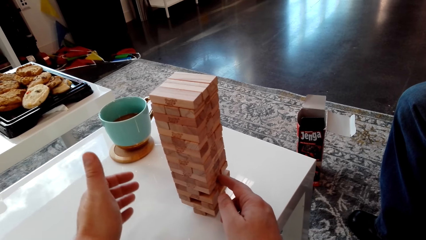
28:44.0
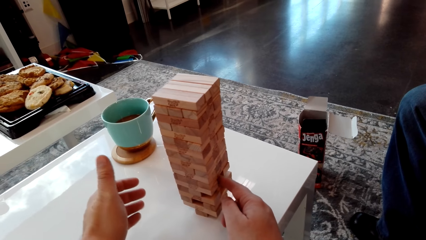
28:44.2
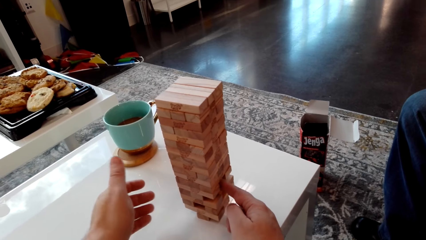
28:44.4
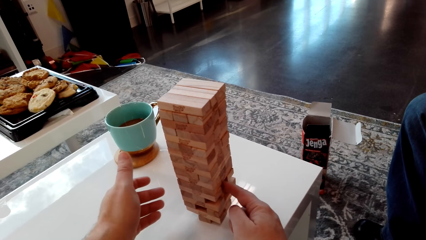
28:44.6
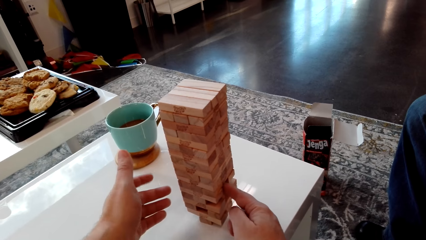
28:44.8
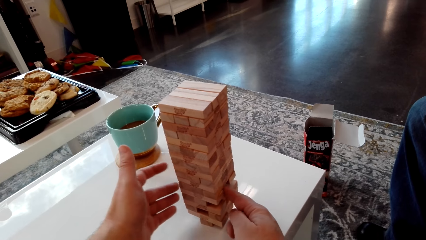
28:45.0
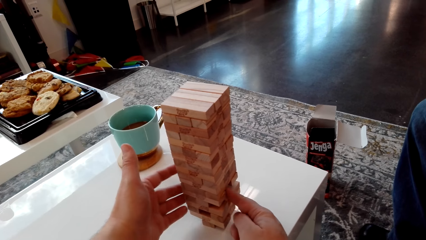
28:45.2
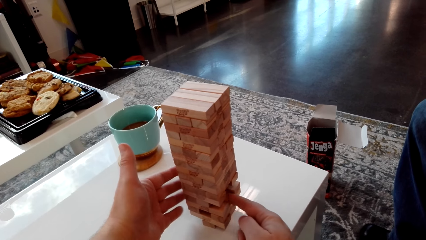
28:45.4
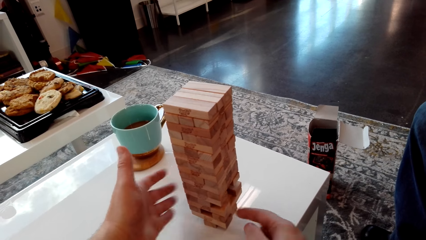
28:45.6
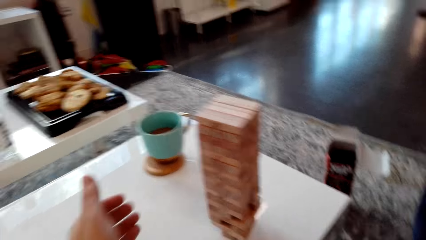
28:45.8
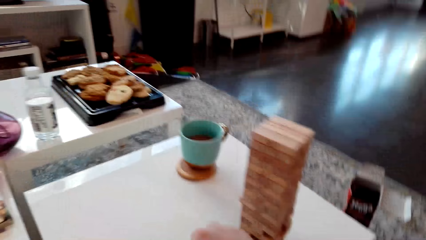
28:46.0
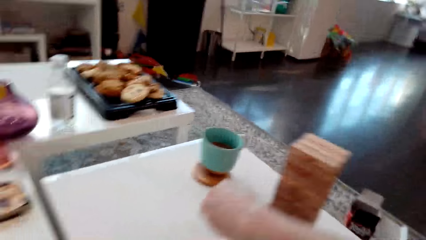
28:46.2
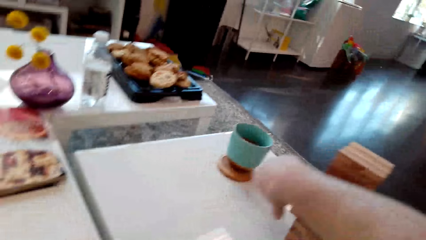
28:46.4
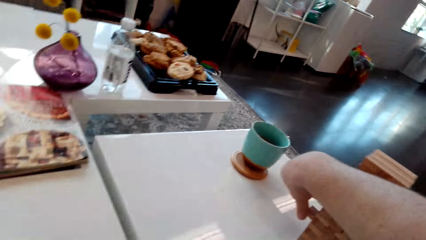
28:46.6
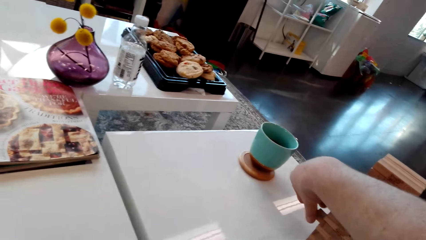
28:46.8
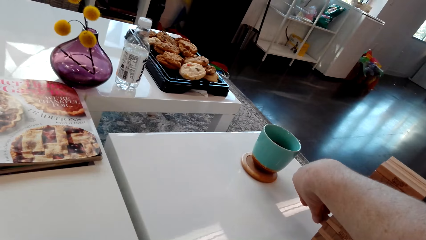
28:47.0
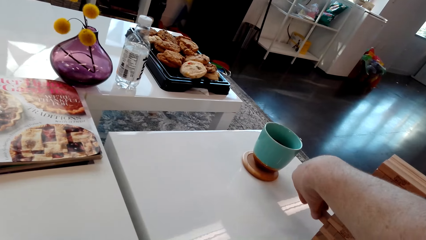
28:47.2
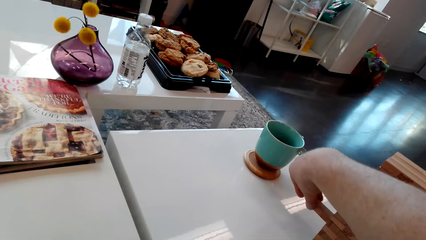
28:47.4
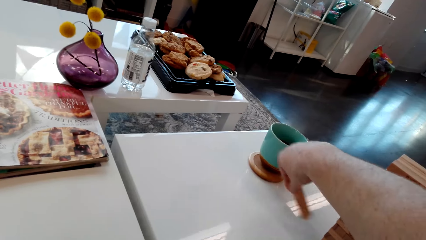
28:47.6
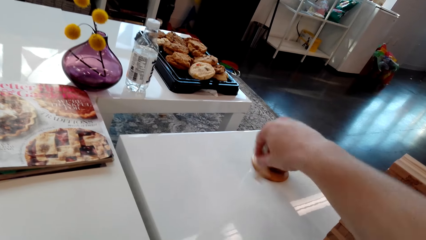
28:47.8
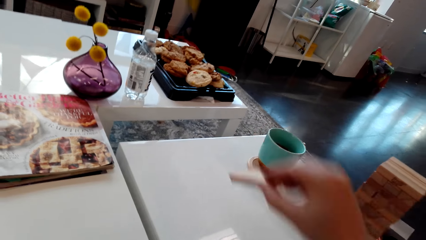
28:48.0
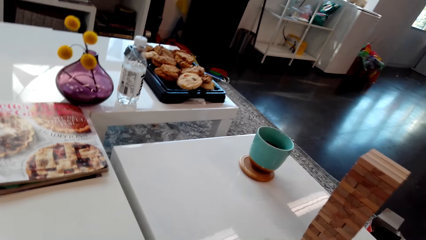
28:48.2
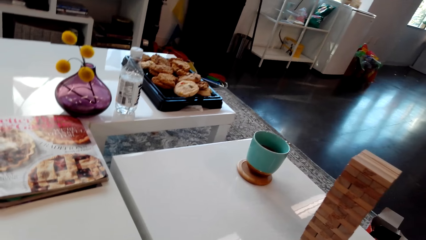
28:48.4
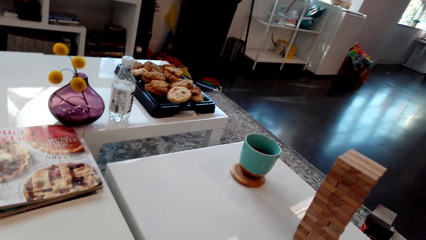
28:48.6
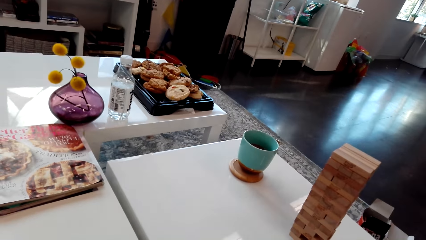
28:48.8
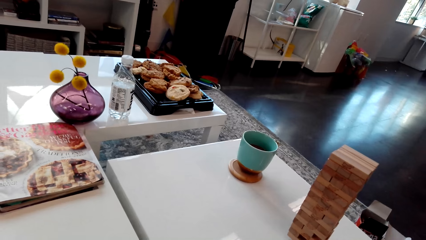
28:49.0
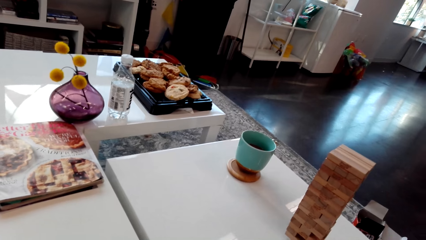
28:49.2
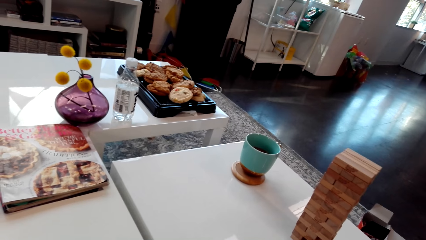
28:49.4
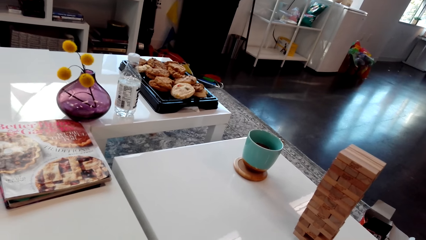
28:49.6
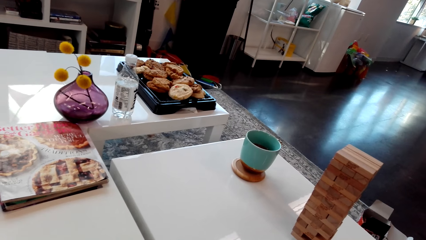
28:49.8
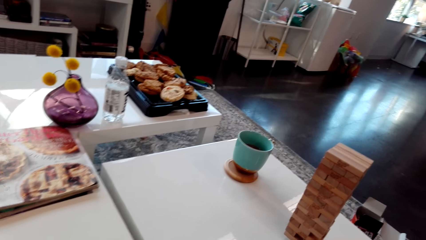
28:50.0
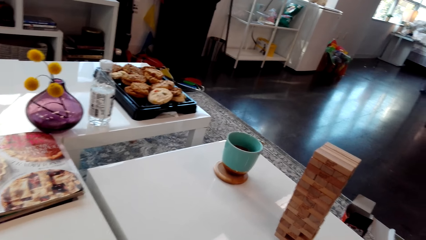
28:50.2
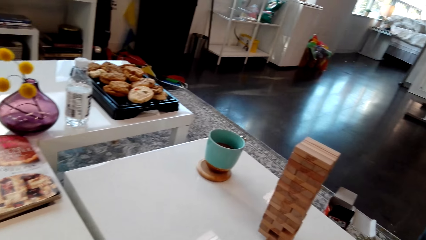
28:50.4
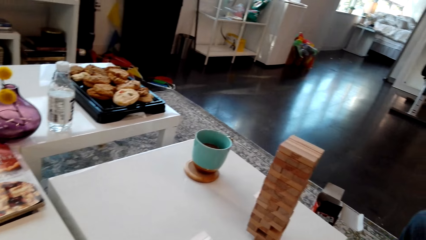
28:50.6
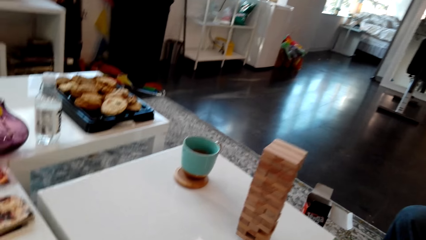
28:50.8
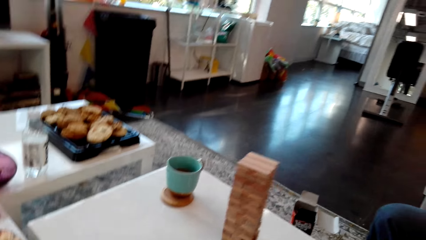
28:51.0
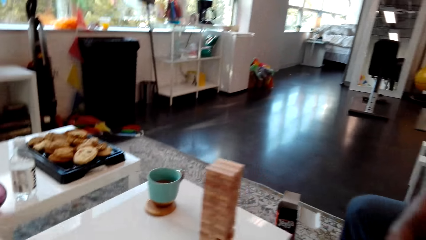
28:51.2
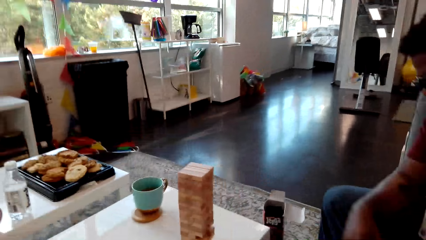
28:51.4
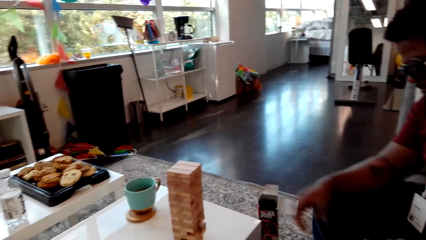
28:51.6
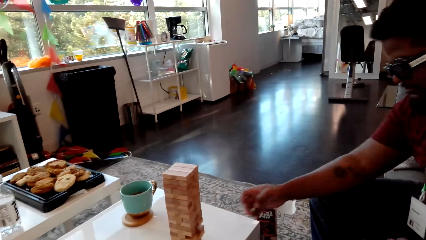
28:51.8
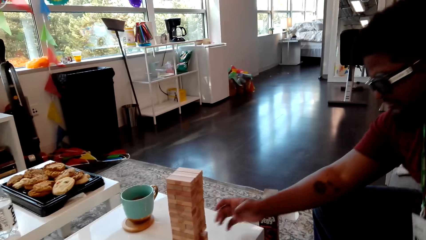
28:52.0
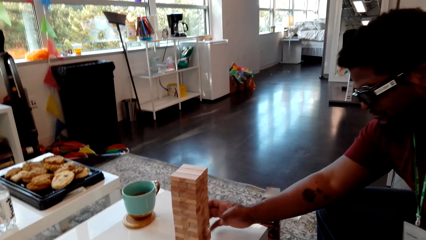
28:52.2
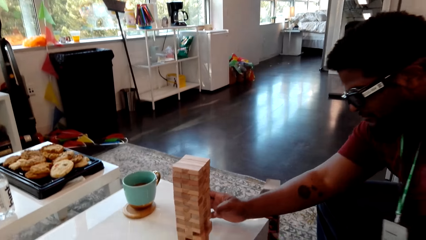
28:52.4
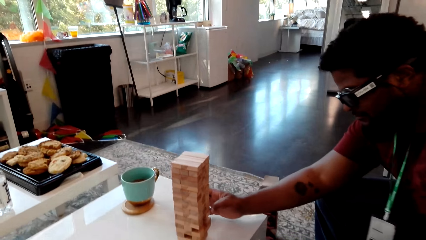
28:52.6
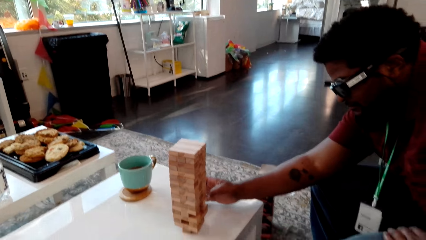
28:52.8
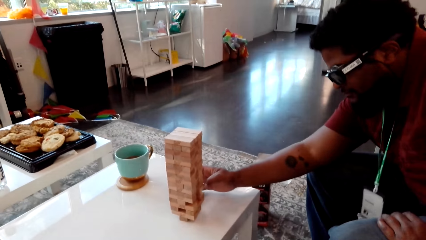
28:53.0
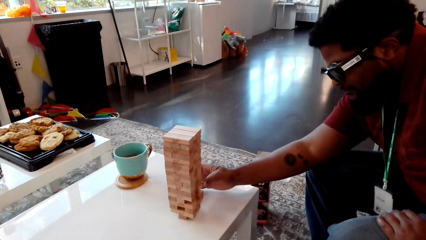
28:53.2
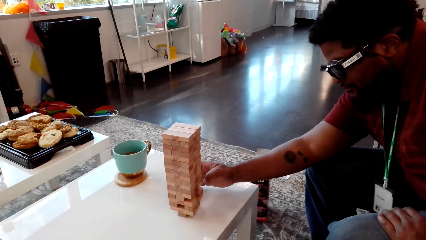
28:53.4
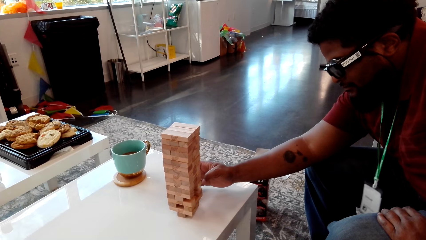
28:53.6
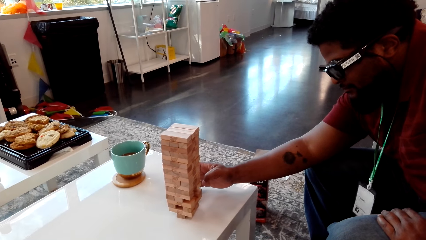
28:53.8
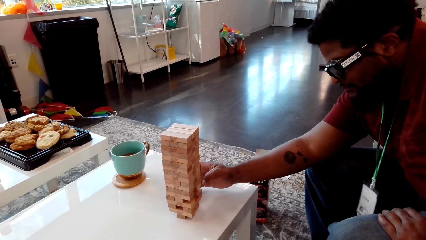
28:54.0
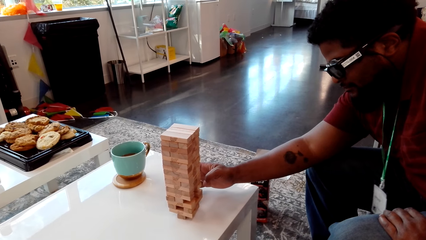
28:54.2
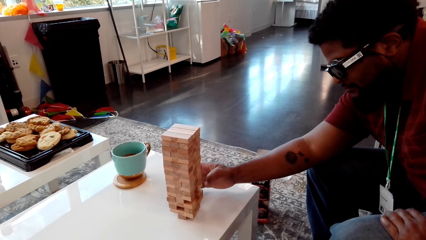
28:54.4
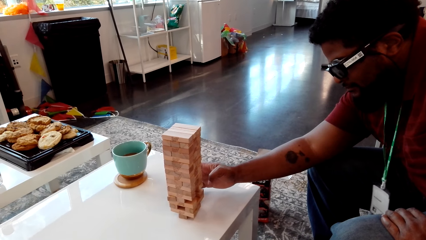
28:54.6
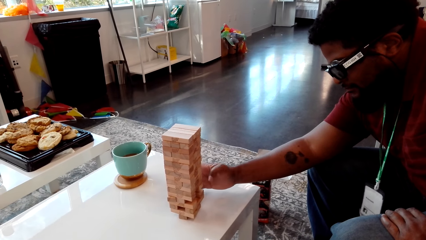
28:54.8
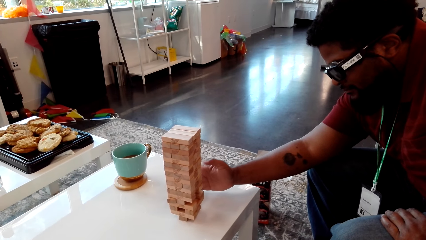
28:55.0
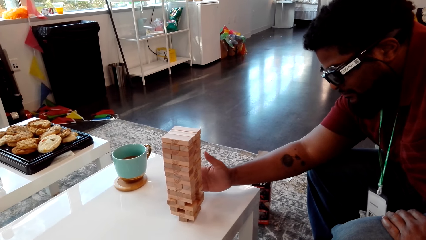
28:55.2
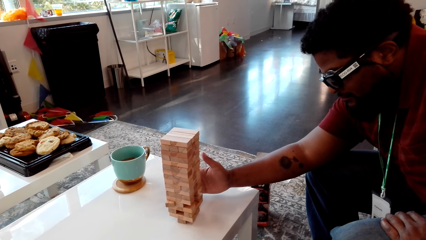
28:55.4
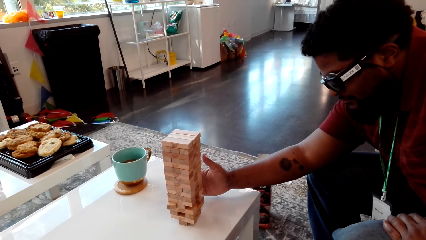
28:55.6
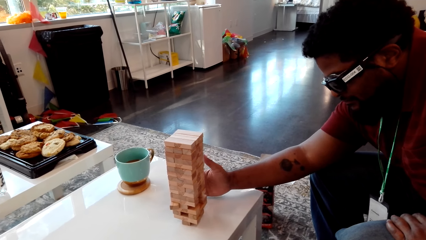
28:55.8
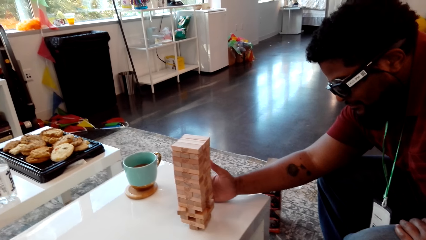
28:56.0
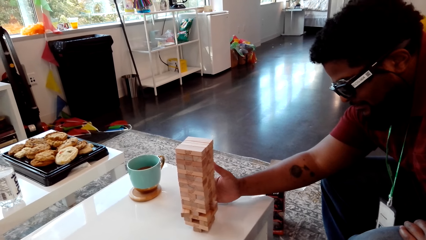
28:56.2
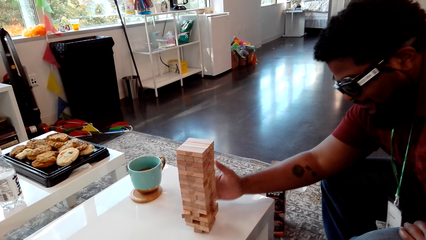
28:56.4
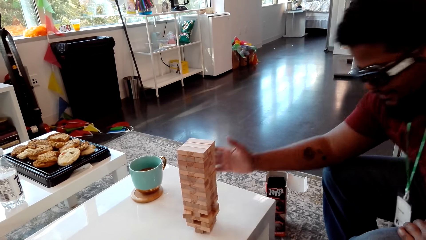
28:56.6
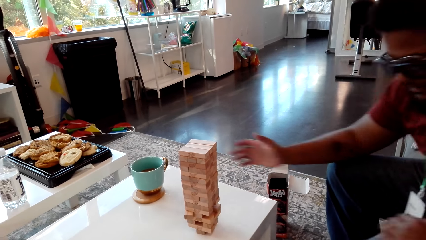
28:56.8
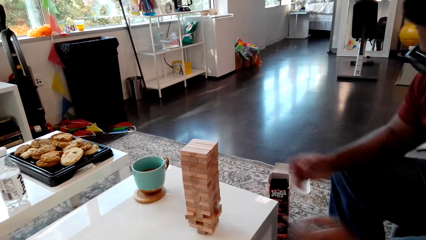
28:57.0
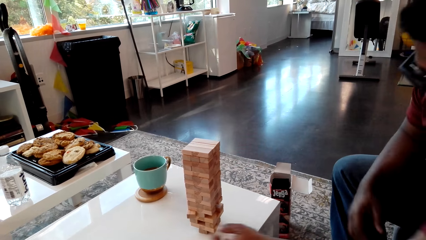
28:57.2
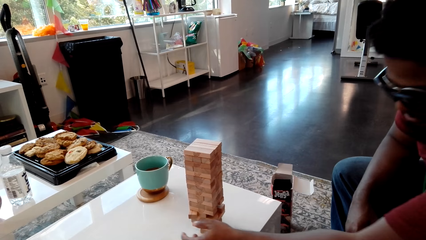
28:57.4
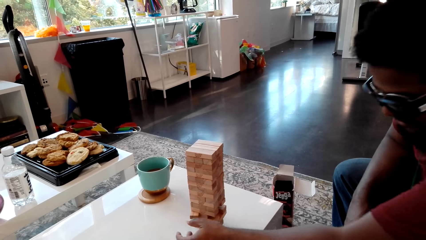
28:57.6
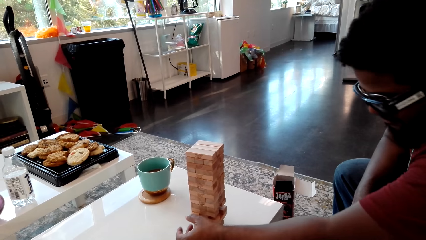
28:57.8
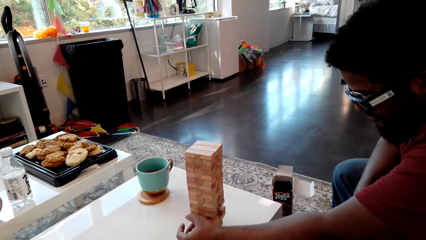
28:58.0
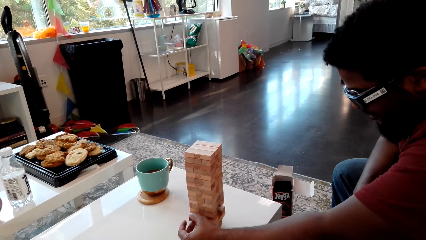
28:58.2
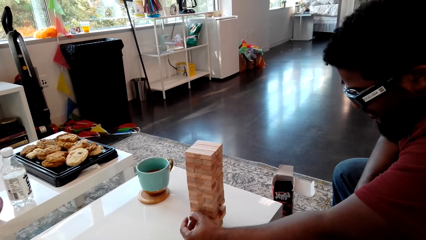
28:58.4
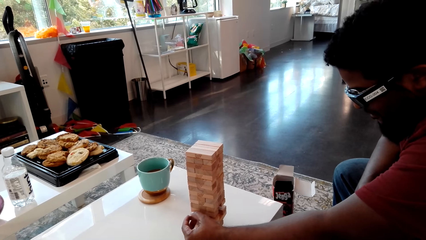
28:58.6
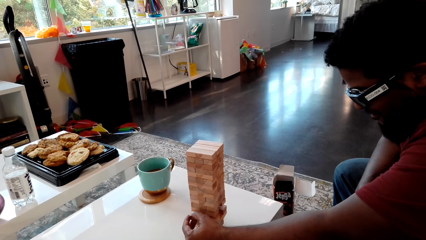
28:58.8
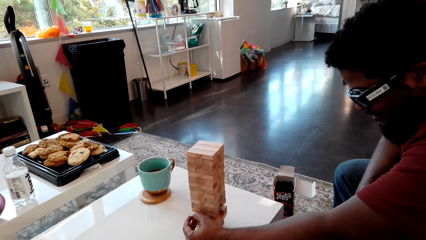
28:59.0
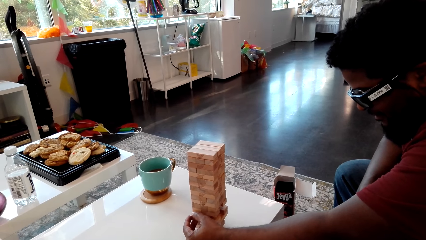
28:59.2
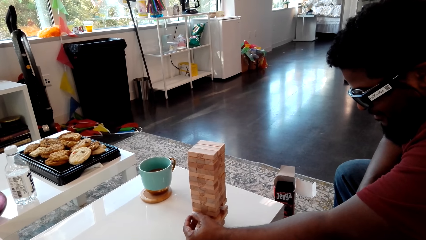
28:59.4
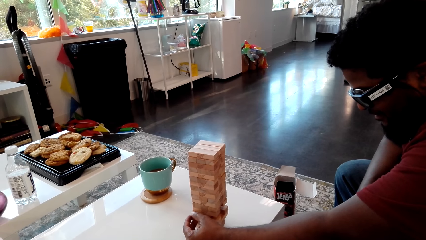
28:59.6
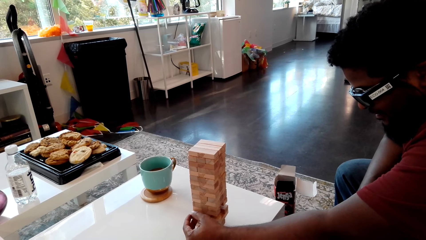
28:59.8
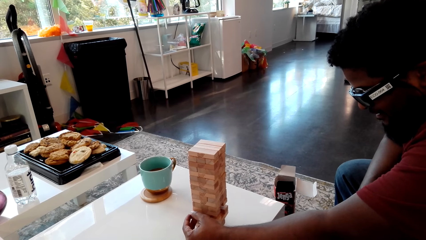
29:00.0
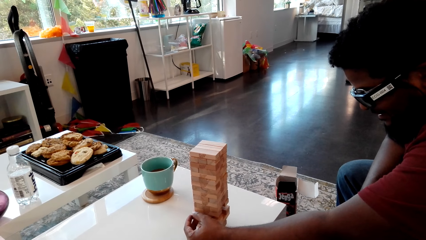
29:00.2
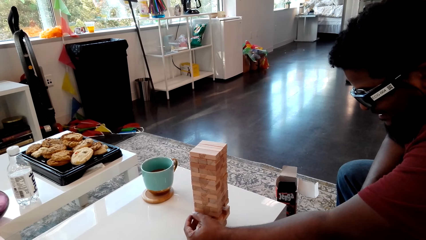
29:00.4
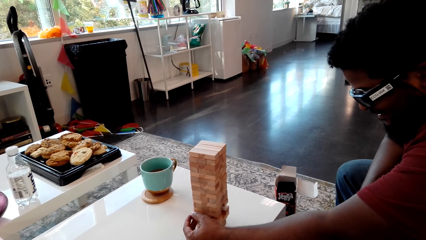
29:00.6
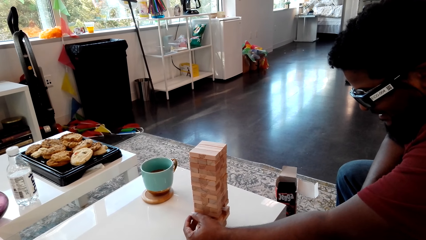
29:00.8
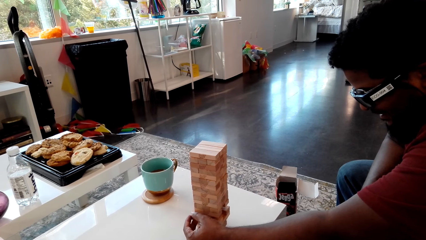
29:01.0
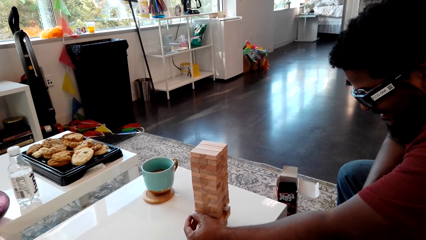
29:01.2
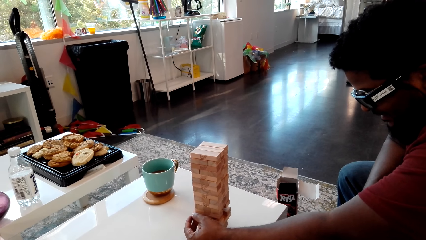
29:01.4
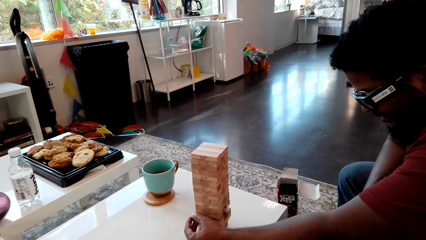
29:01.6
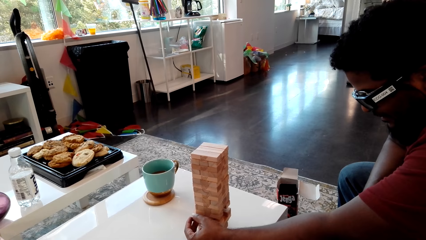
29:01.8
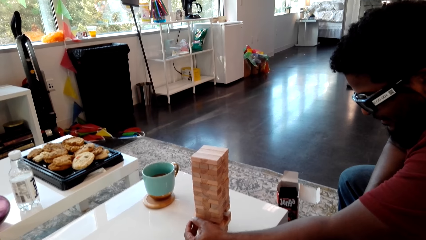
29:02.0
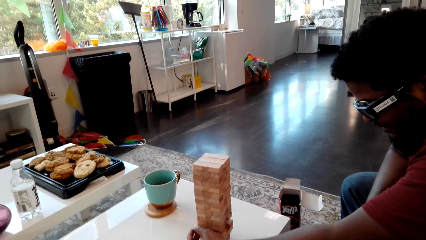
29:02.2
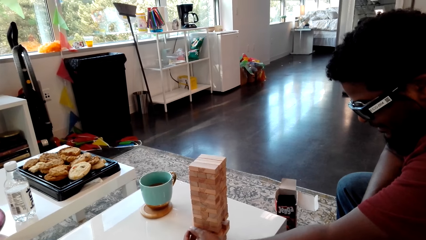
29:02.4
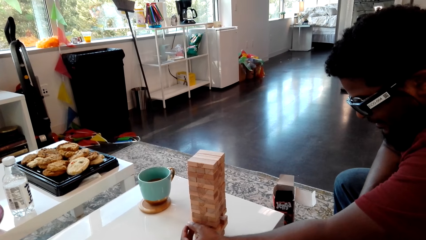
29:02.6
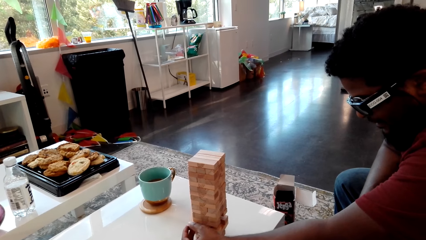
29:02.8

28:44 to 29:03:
The camera wearer removes the giant tumbling block from the tower. A man removes the giant tumbling block from the tower.
